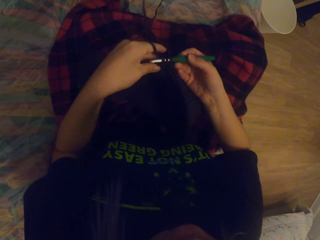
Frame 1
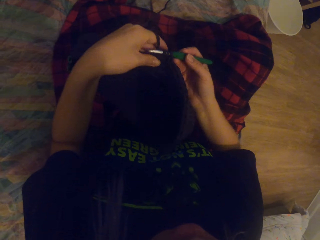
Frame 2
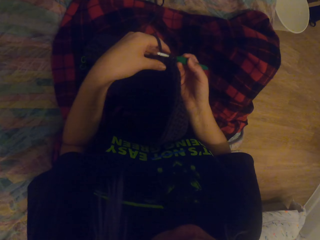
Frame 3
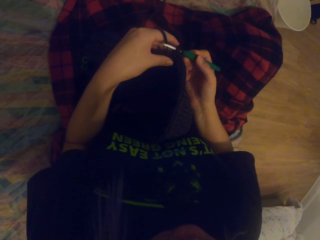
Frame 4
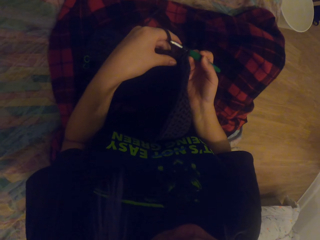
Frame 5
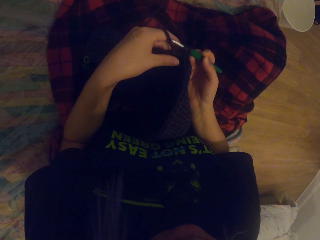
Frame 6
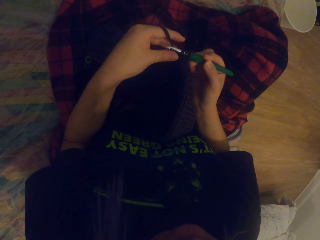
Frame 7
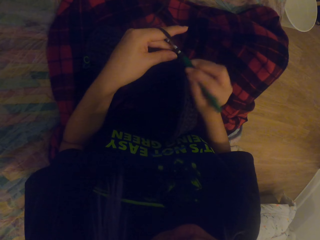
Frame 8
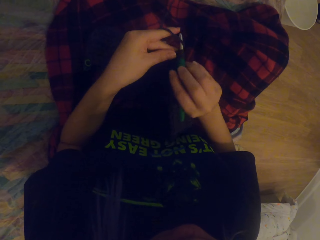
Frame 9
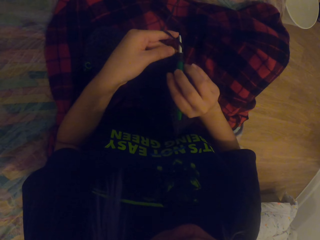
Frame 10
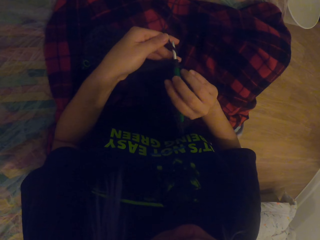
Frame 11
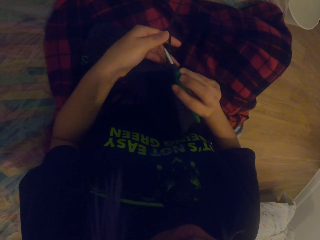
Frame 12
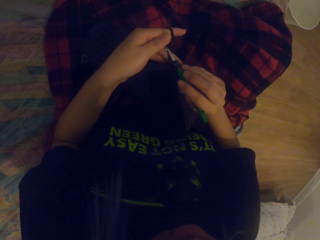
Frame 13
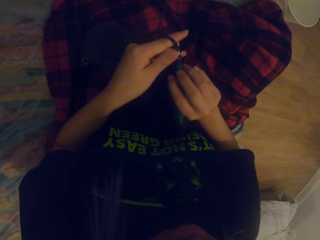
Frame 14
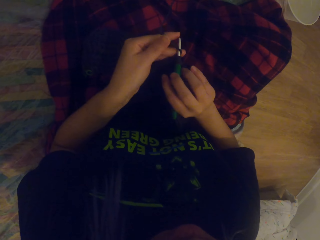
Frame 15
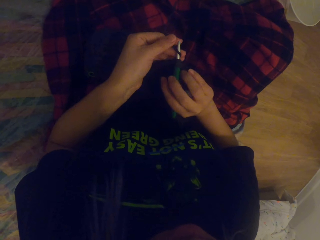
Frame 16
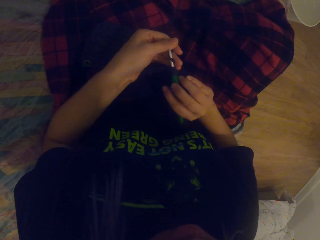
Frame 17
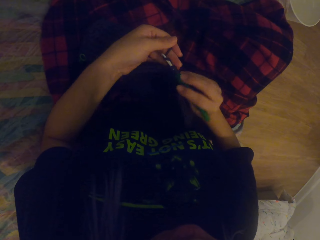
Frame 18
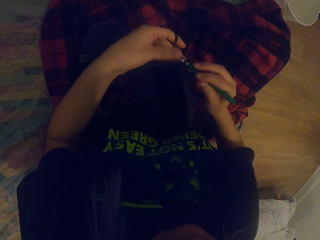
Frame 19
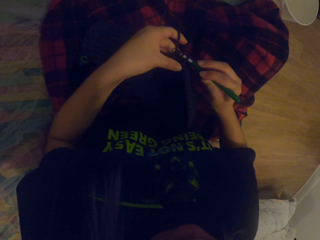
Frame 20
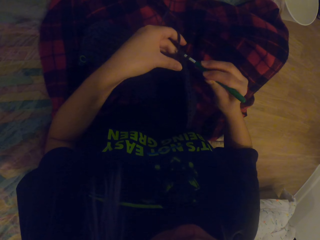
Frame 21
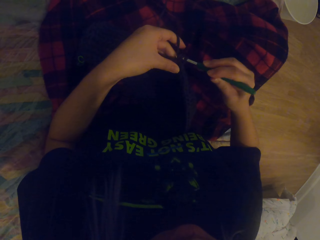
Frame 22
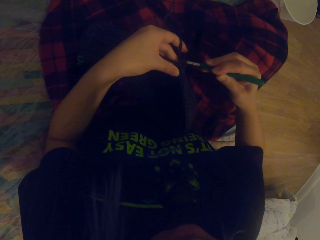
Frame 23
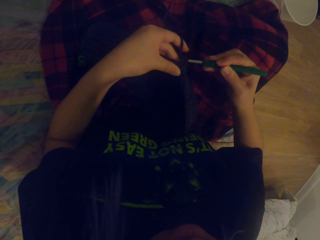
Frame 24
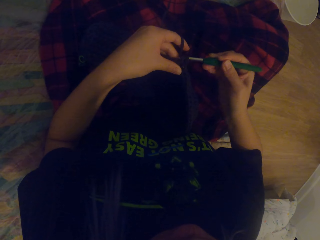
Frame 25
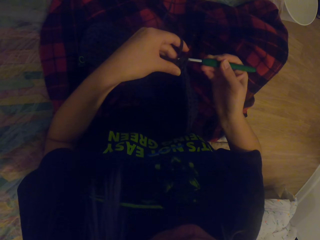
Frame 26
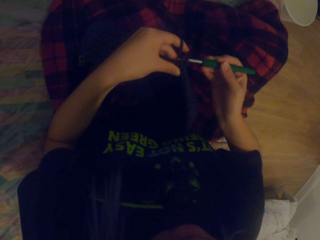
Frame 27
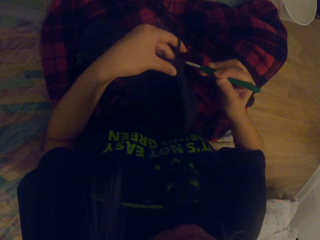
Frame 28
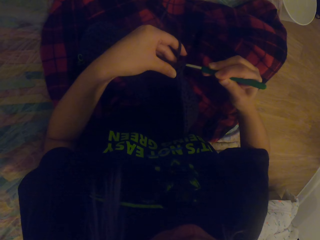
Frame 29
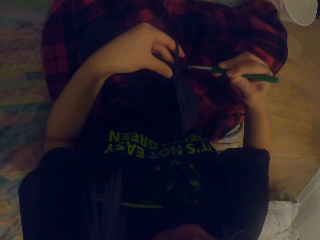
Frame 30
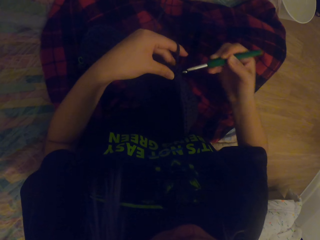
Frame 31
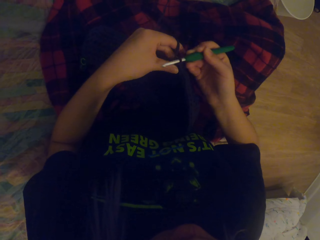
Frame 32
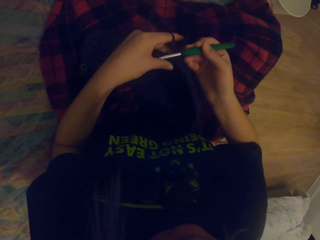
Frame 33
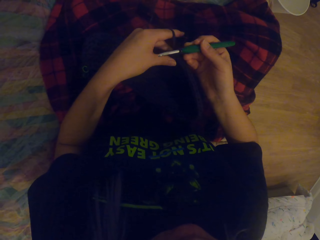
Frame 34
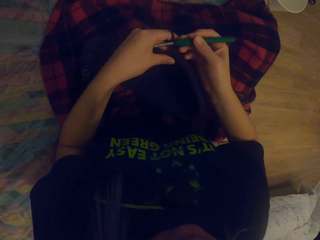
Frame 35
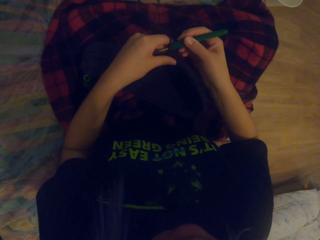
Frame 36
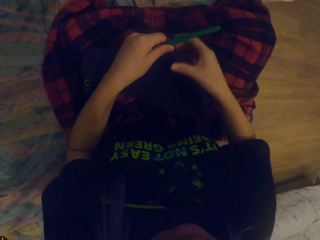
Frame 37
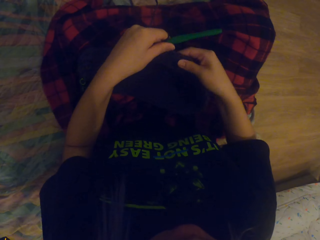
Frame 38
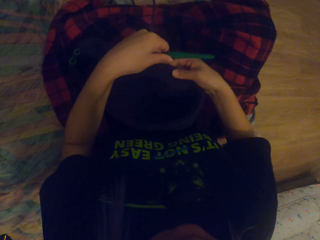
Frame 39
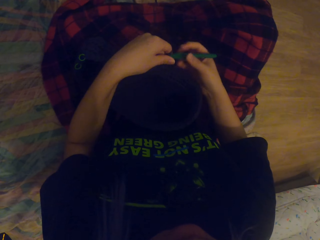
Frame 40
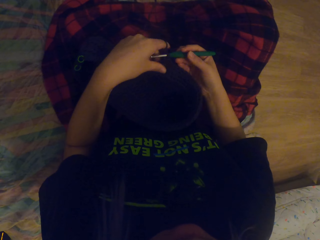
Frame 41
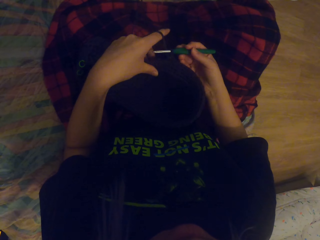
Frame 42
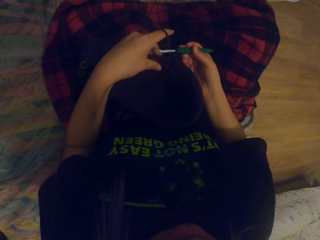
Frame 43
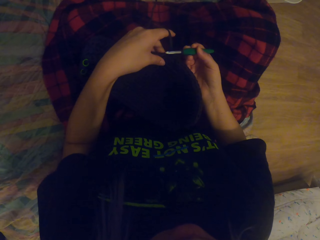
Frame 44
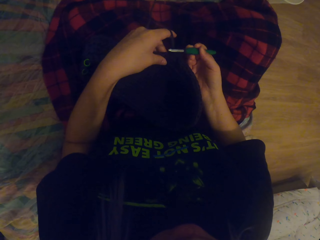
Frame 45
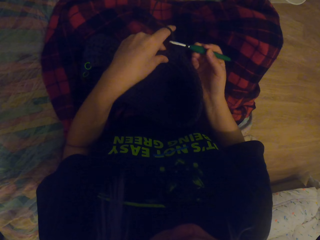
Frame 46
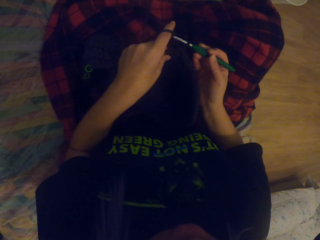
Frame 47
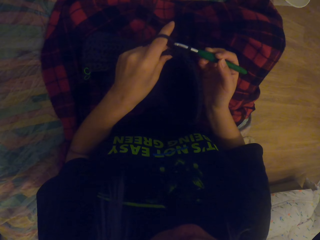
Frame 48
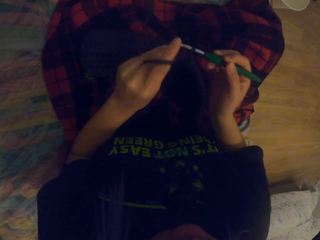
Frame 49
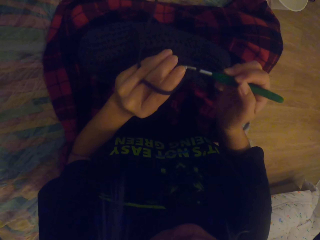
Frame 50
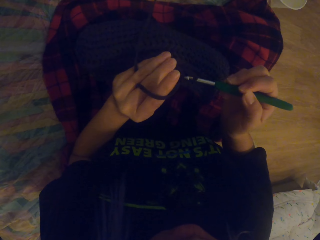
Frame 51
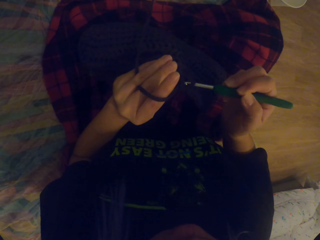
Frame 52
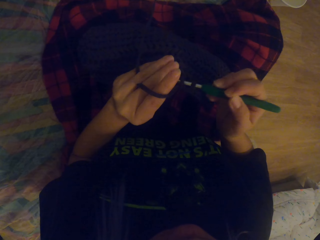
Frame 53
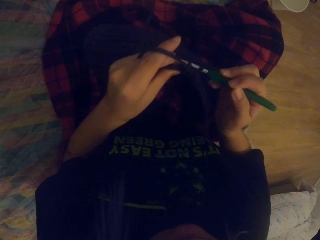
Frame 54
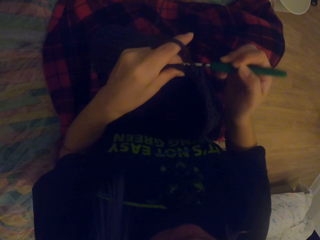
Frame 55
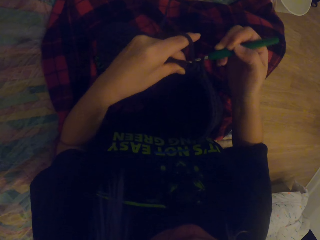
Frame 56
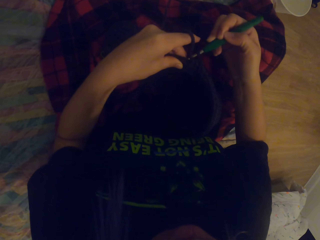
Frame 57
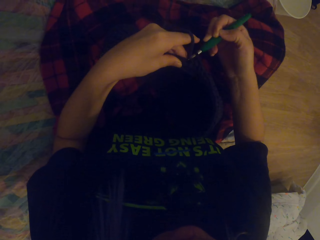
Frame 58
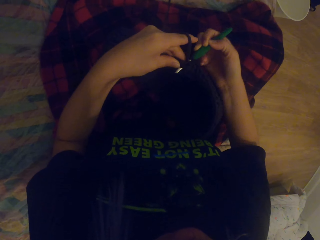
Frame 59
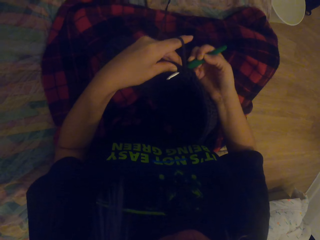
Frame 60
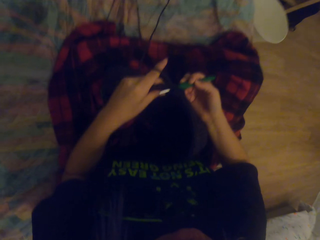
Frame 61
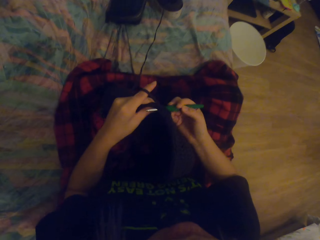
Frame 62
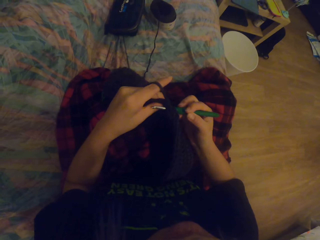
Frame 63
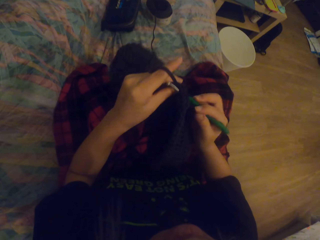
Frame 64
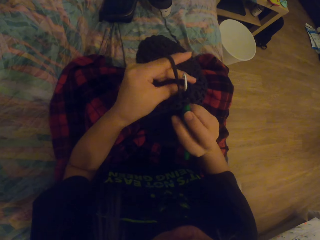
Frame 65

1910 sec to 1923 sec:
The camera wearer lifts the bag up. They hold the crochet hook. They fold a string on the crochet hook. They crochet the yarn or thread in with the crochet hook. They crochet the thread out. They hold up the bag. They crochet the thread in.

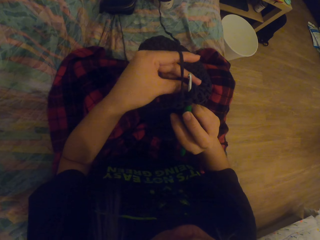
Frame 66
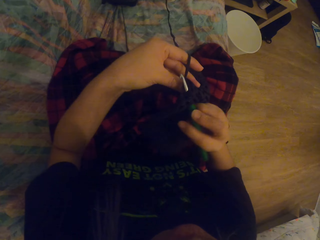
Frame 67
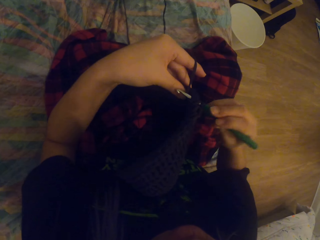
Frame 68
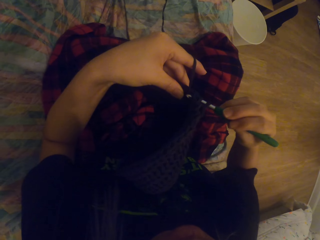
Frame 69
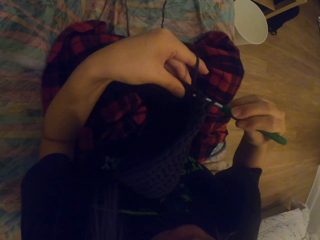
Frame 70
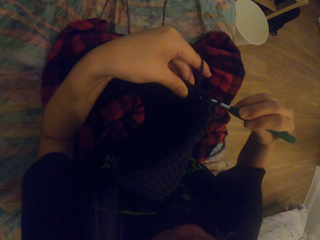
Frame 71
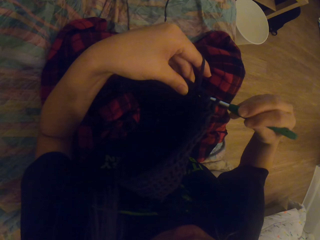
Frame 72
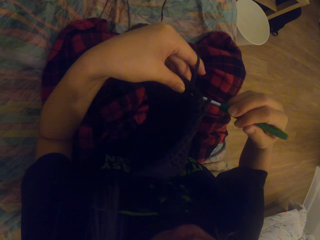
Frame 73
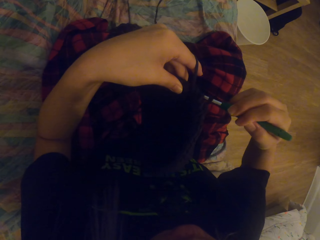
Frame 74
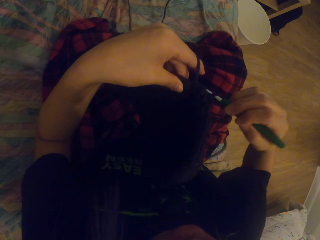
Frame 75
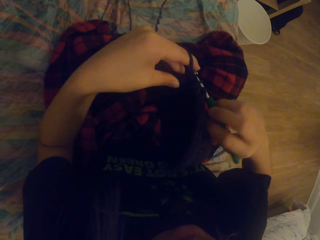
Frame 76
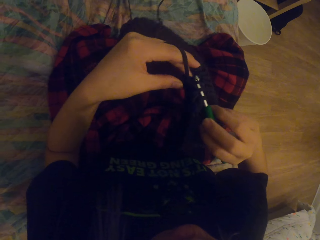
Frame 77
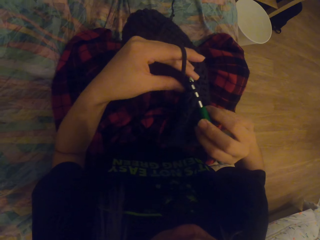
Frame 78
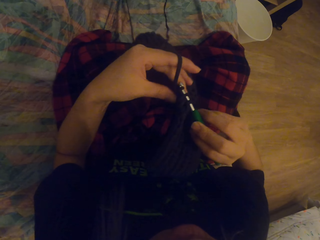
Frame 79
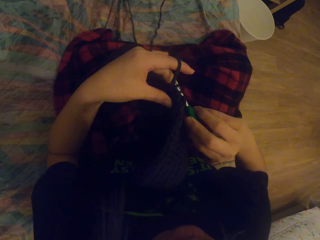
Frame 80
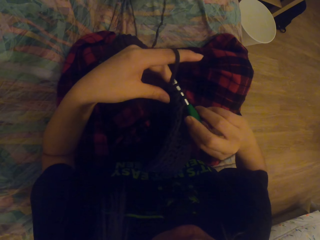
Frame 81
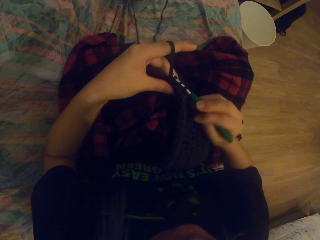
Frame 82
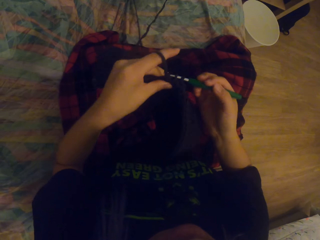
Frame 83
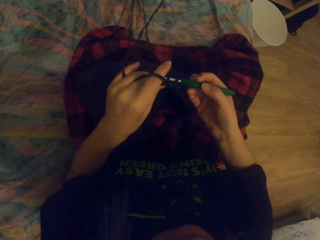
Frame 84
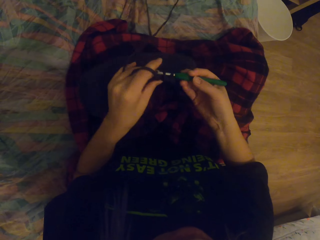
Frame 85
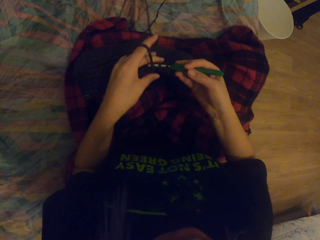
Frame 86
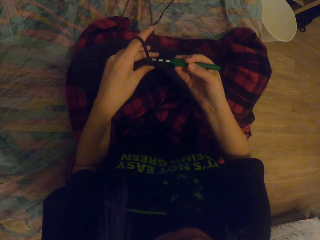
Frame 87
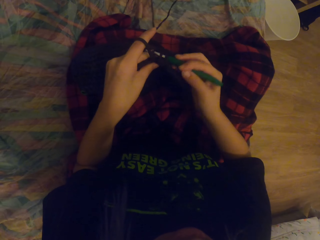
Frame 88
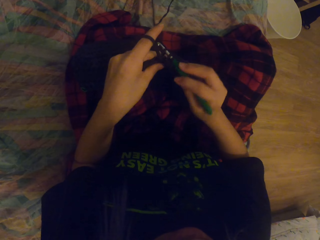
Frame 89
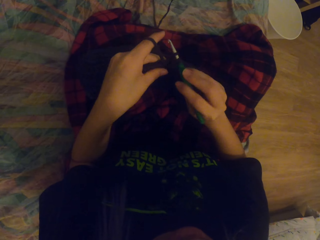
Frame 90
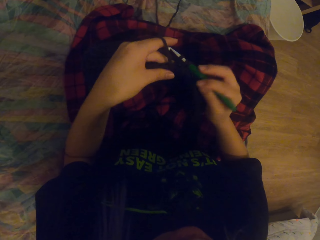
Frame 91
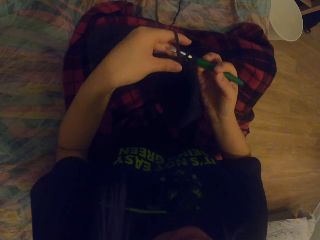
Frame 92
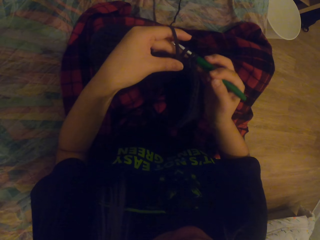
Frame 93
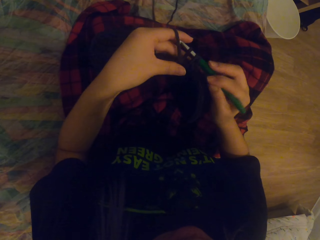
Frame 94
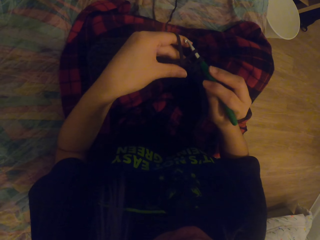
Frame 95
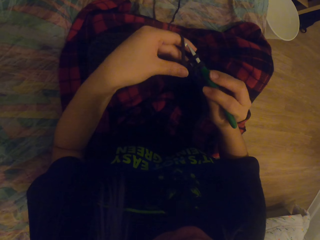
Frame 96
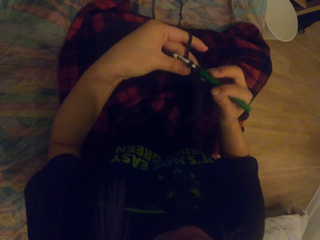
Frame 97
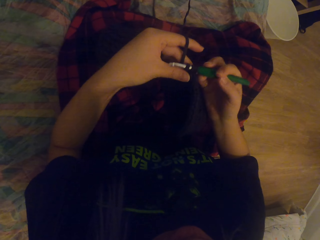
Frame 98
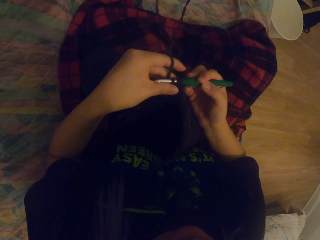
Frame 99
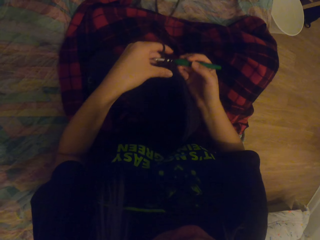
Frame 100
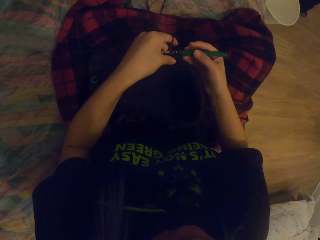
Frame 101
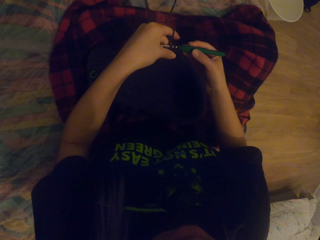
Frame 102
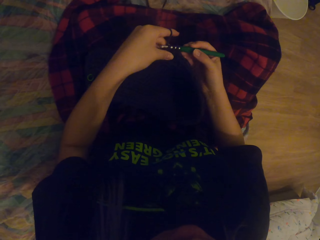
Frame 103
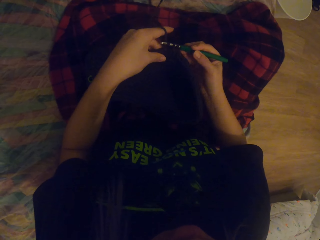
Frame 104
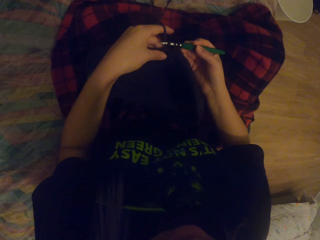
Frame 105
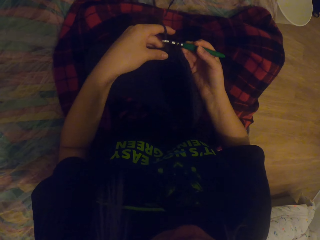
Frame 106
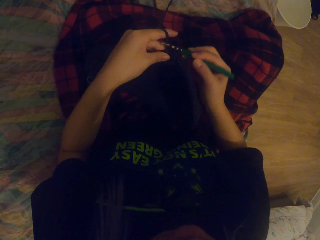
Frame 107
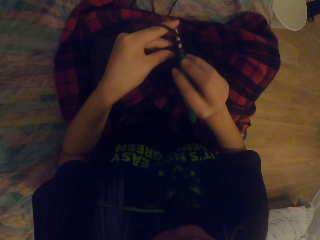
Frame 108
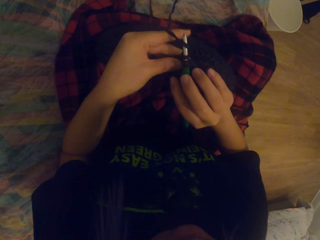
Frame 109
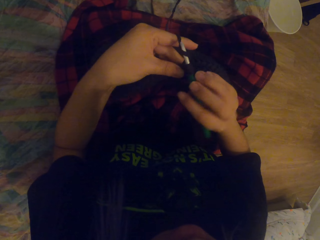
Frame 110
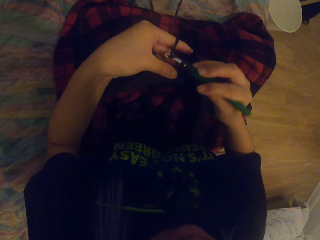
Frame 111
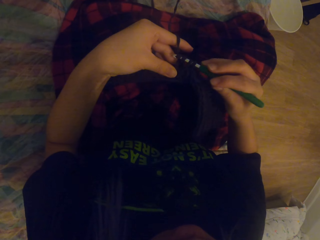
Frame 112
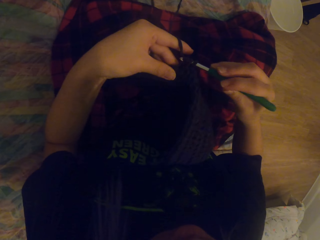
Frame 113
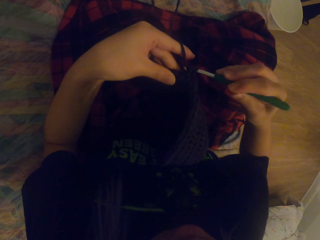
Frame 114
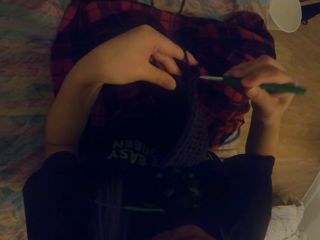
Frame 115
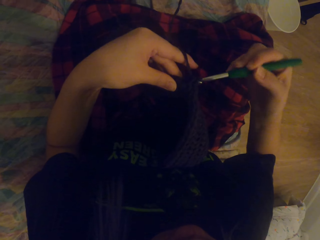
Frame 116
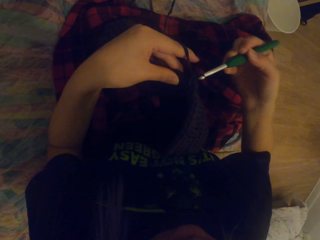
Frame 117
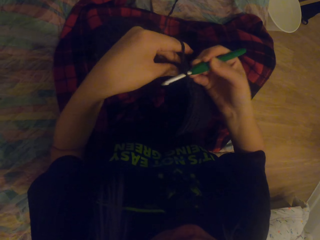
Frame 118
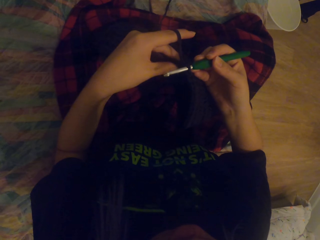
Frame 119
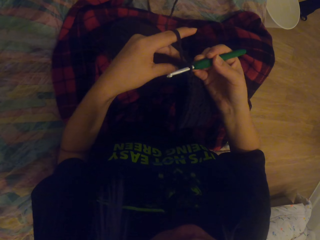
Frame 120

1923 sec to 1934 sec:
The camera wearer holds up the crocheted yarn. They crochet the yarn or thread in with a crochet hook. They lift the bag up. They put down the bag. They crochet the thread in.
